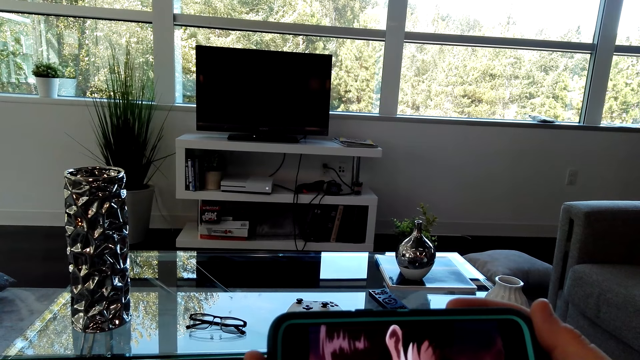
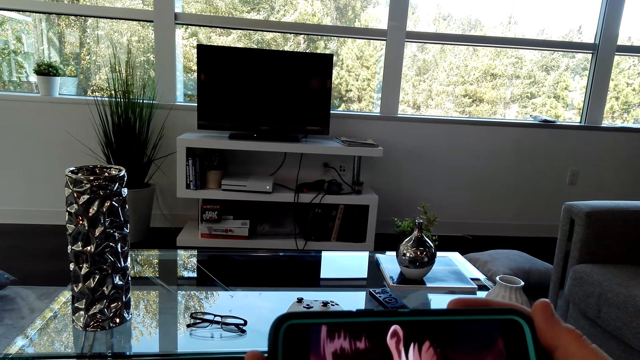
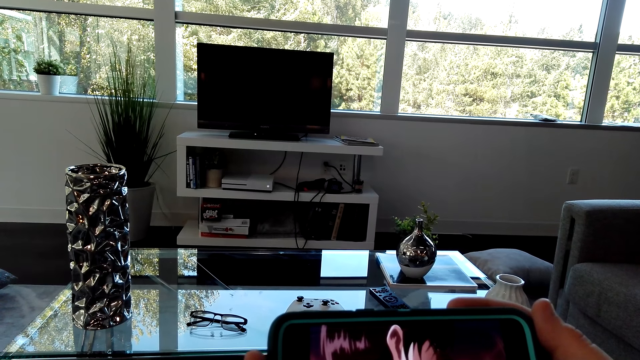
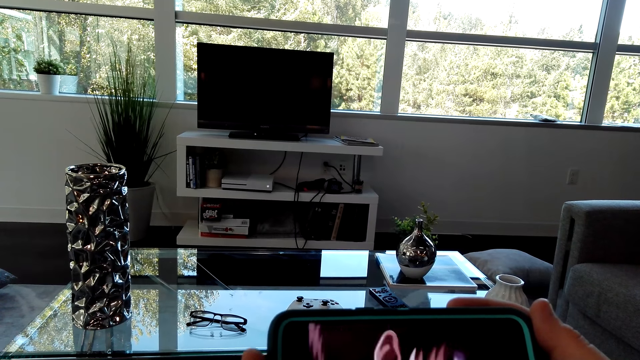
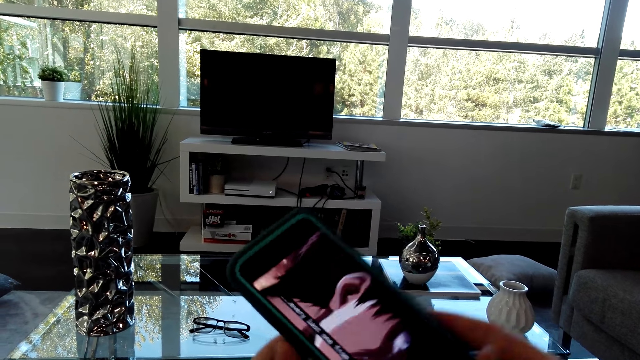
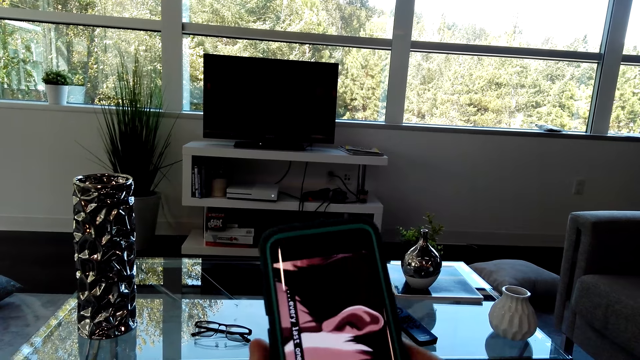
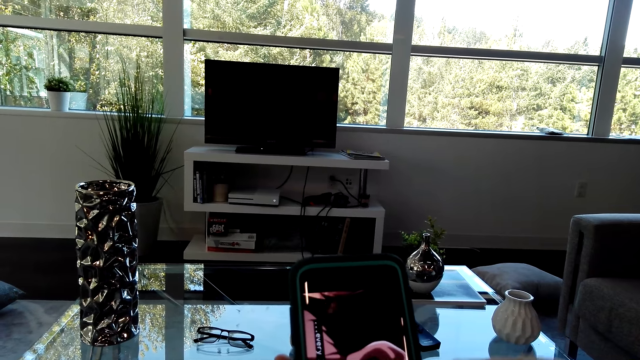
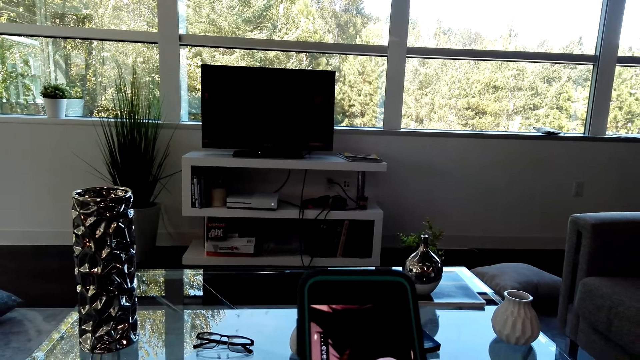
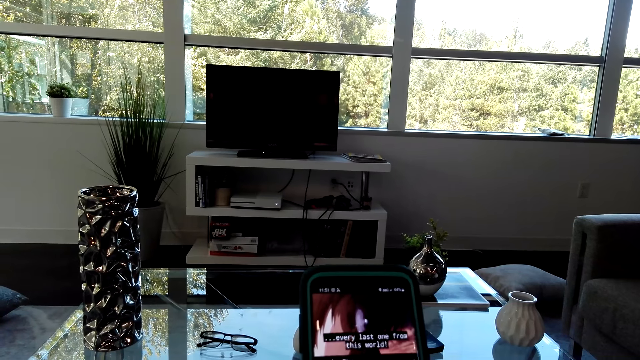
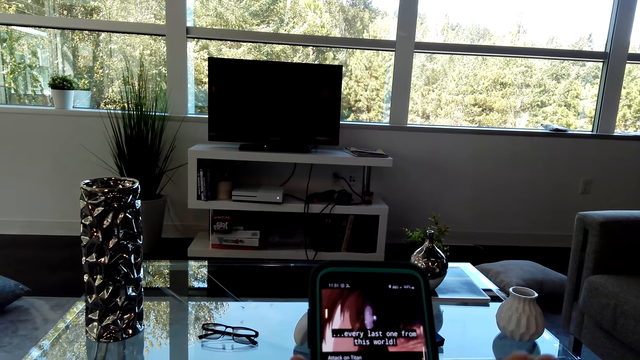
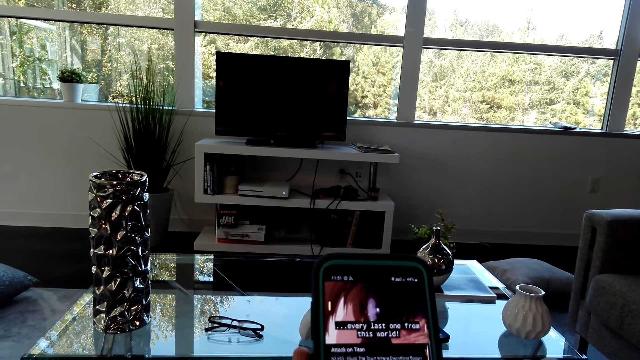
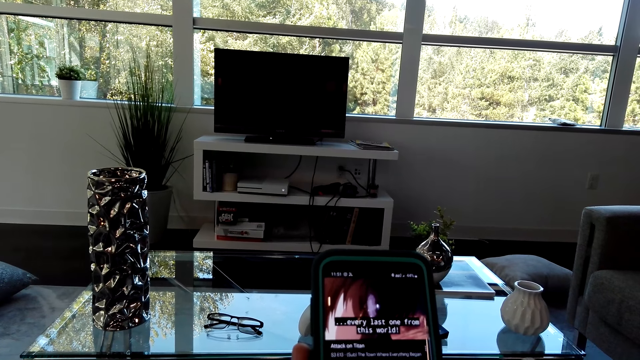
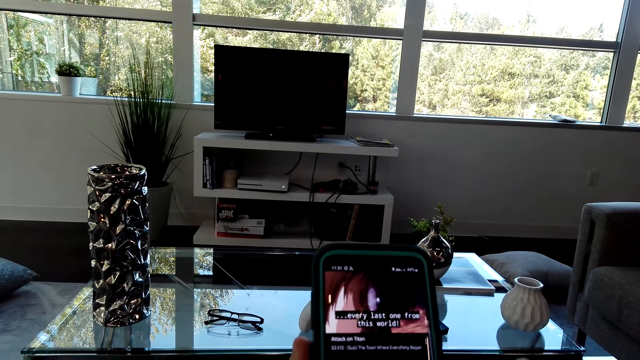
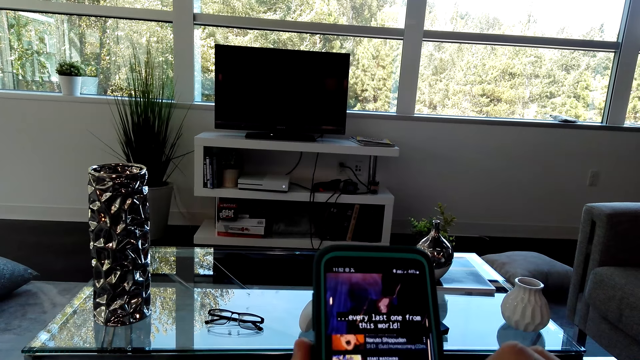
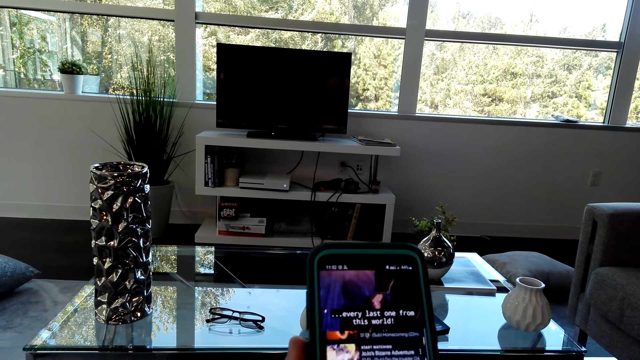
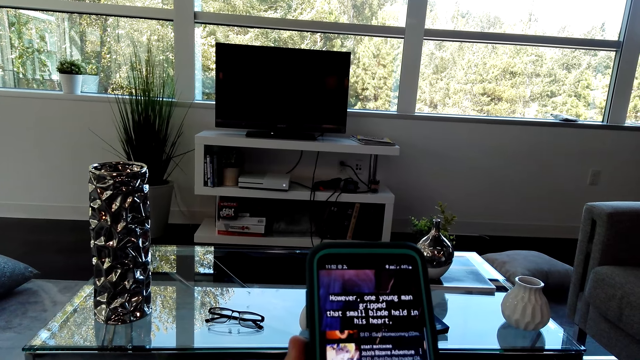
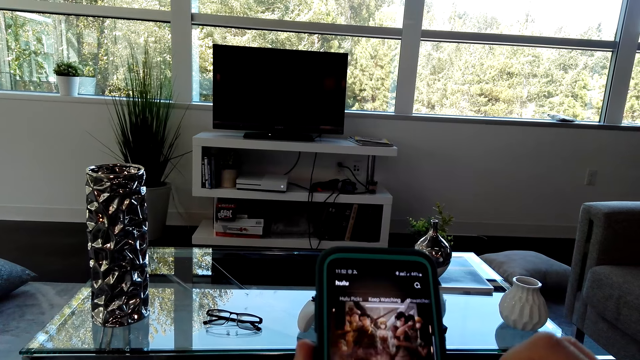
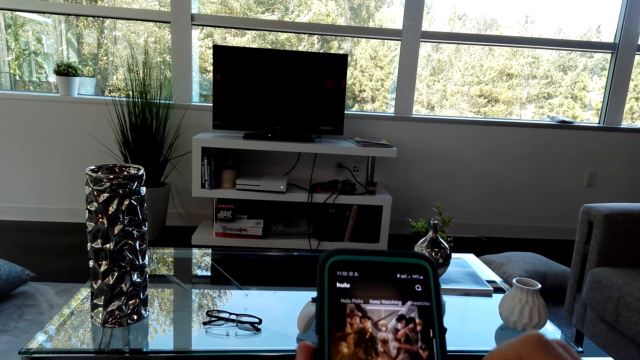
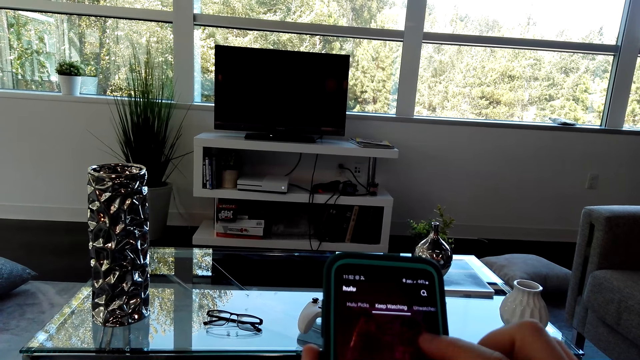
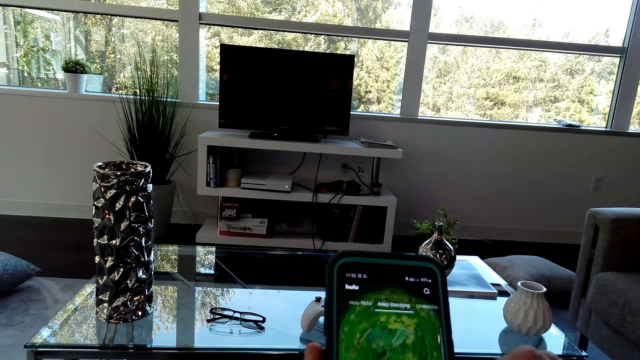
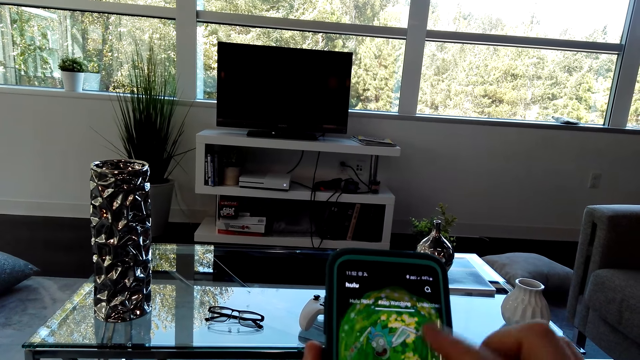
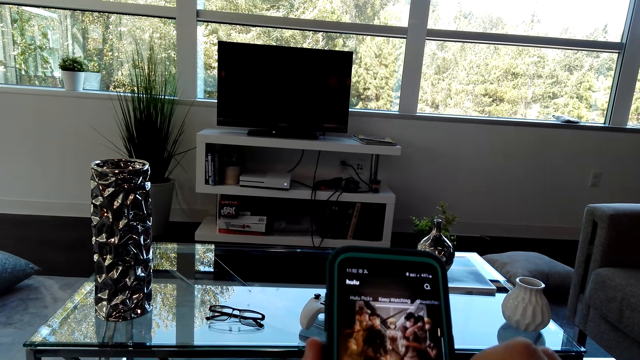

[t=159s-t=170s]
The camera wearer tilts the phone. They scroll the phone.

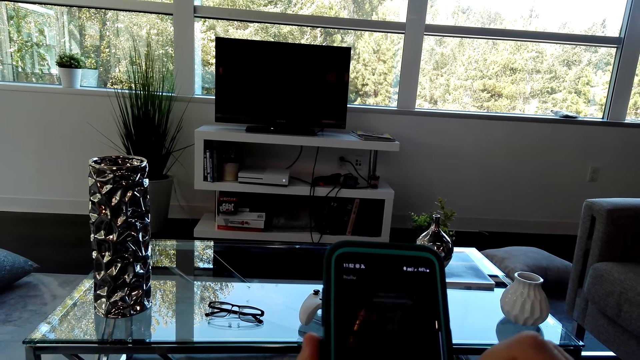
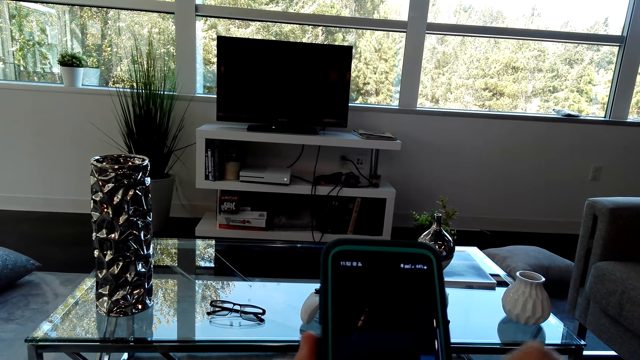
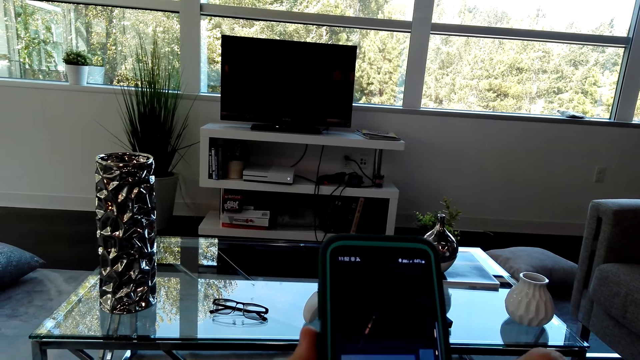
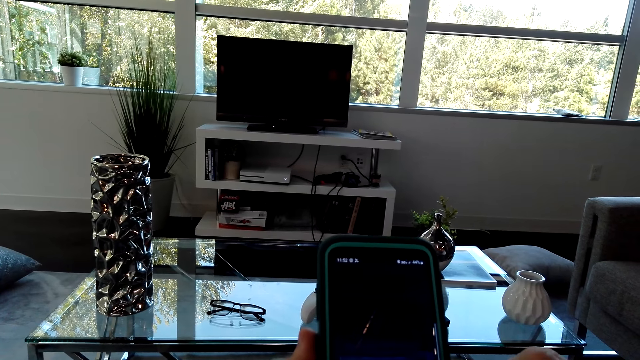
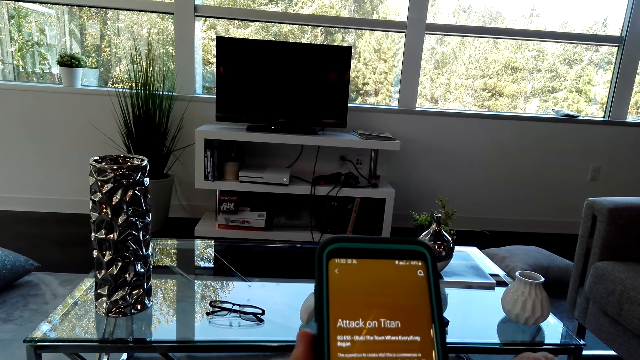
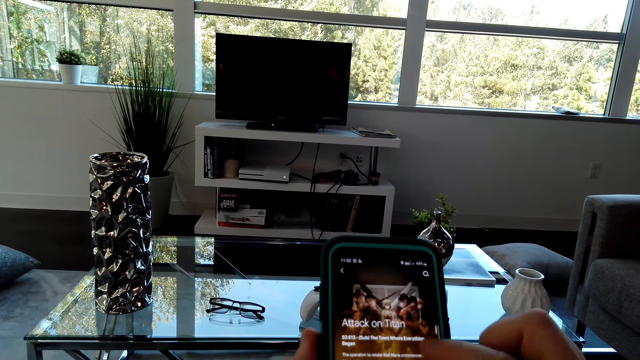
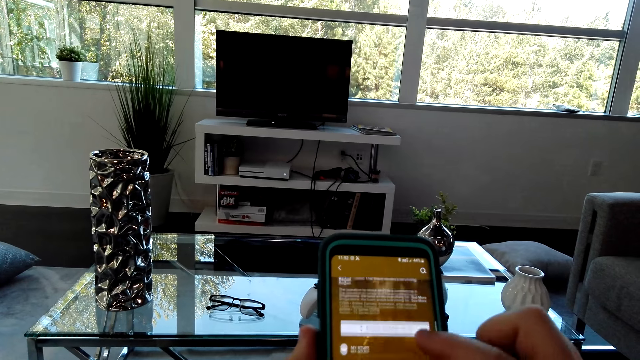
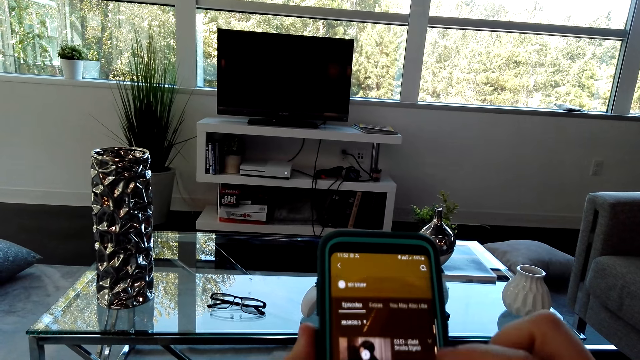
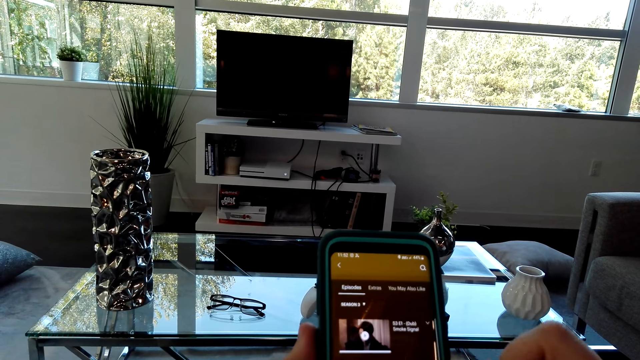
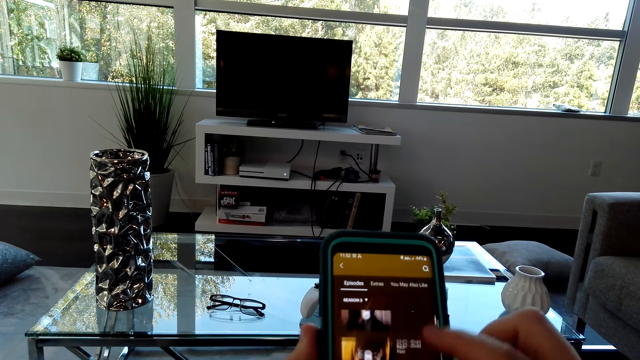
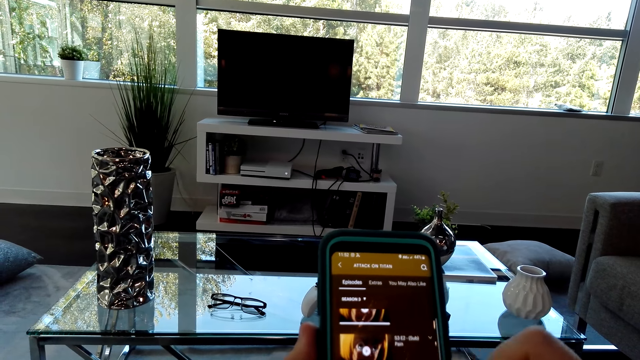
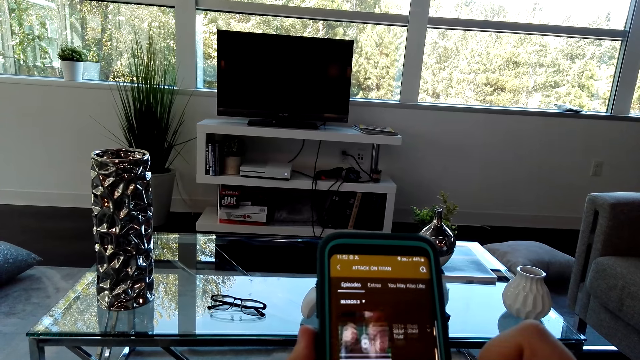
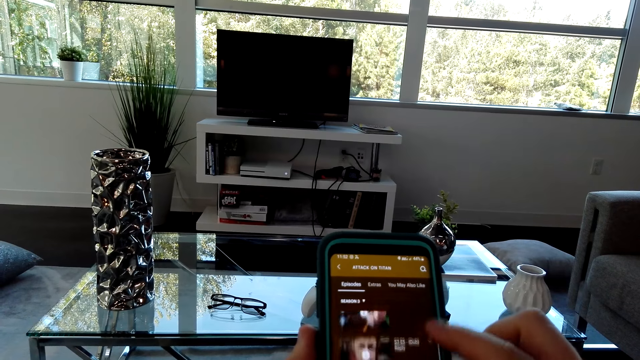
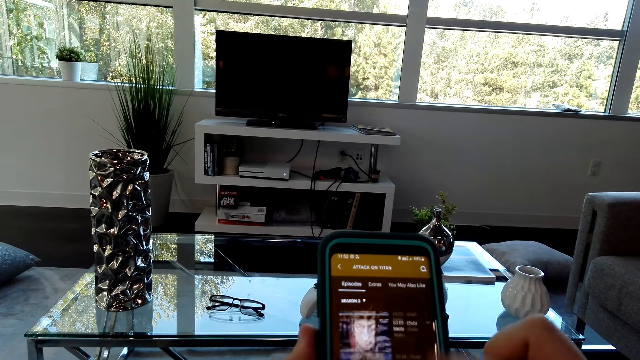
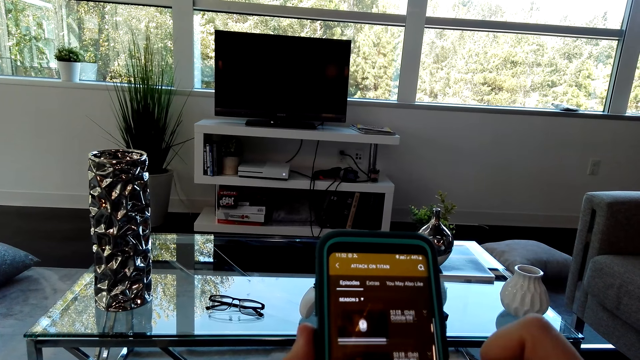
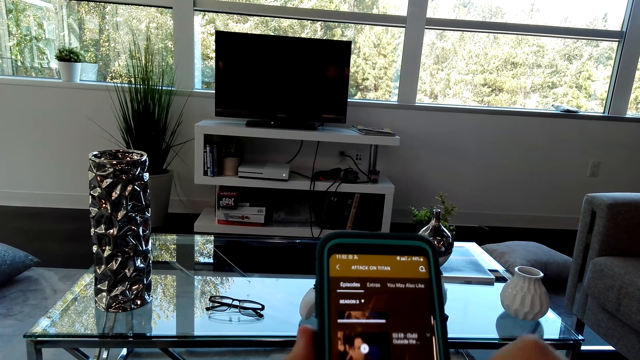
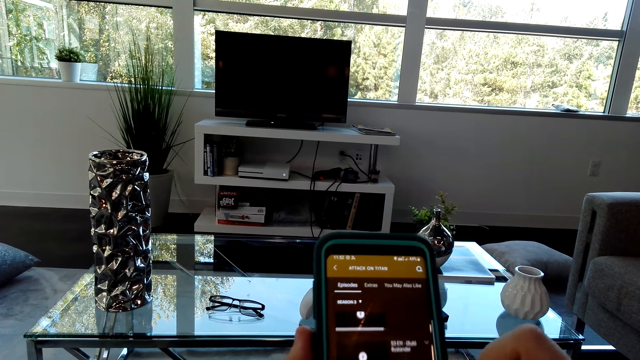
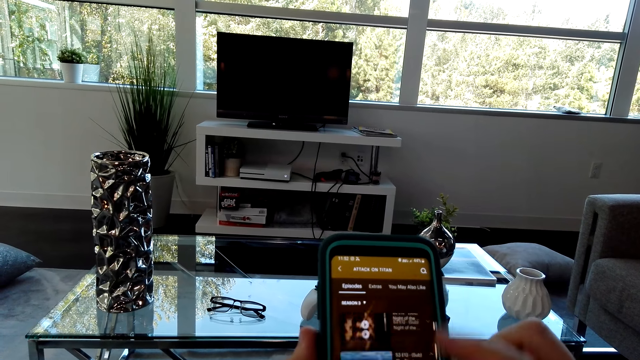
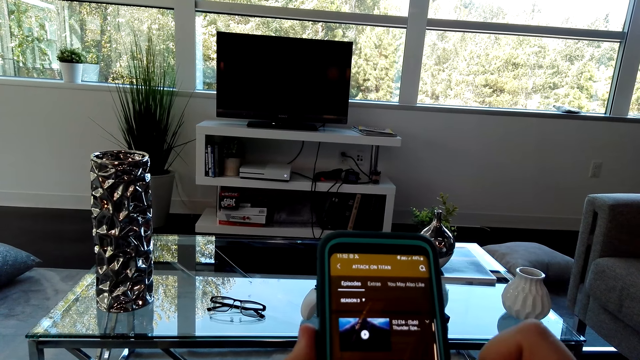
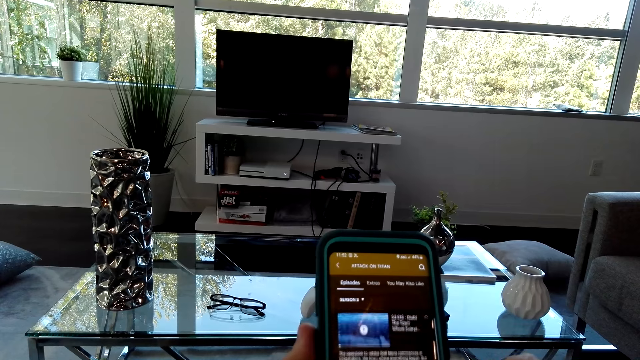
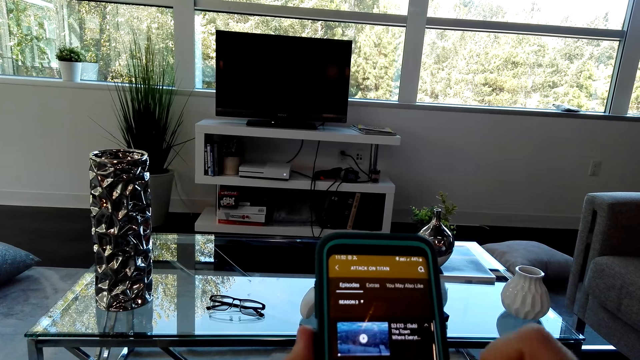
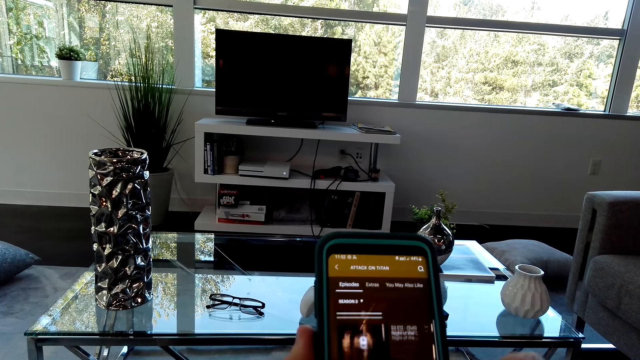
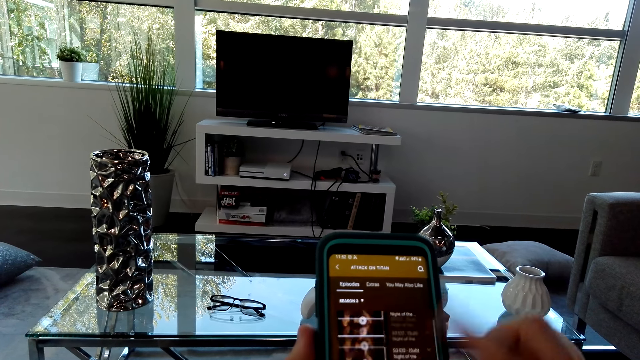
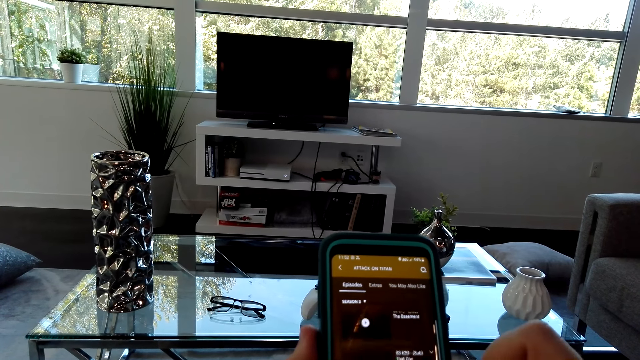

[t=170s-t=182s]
The camera wearer scrolls the phone.
